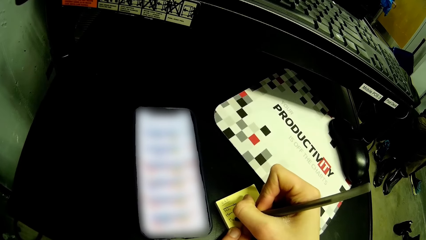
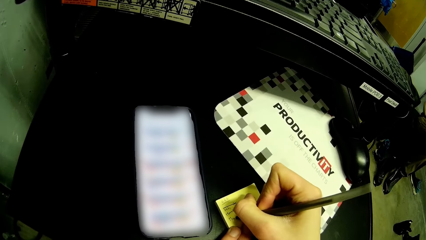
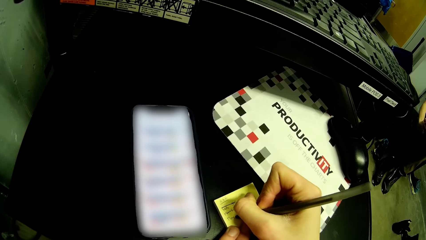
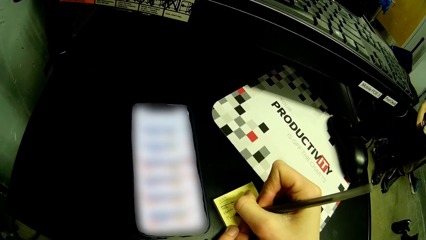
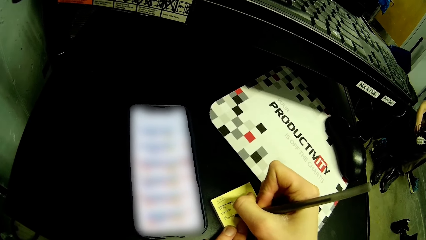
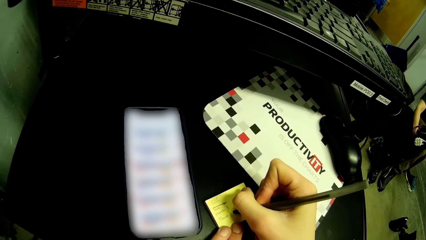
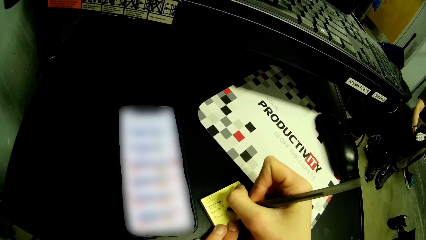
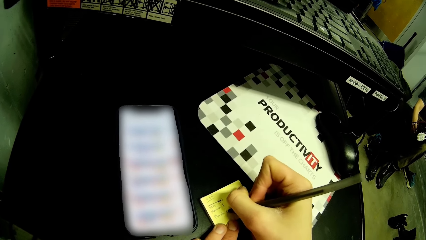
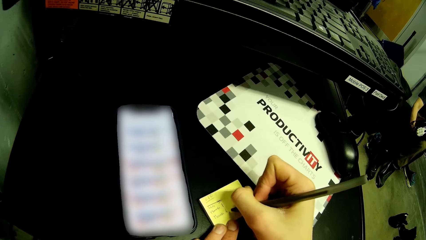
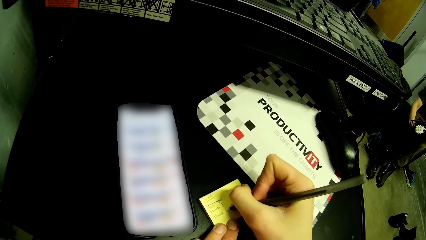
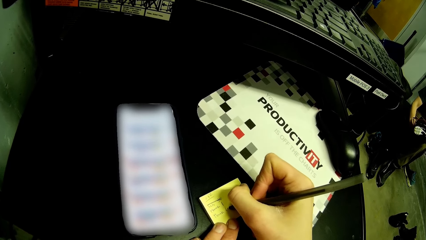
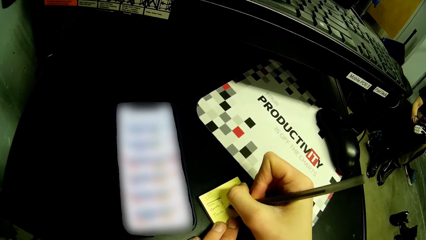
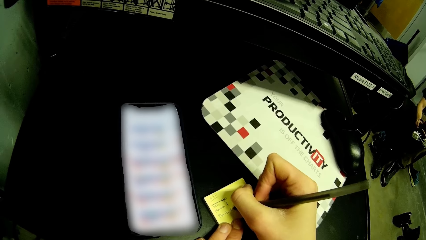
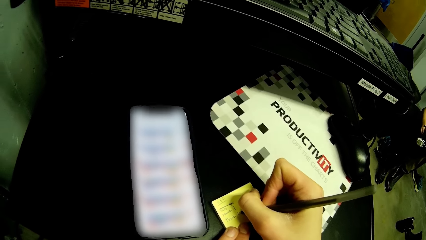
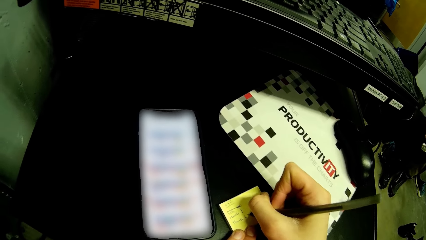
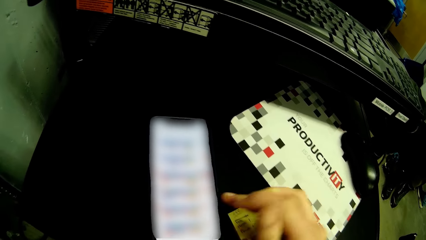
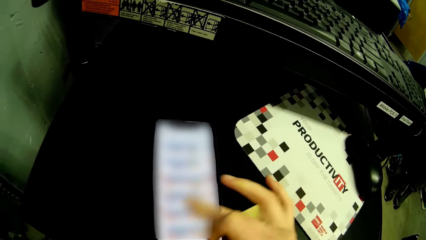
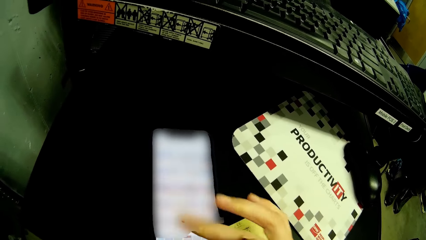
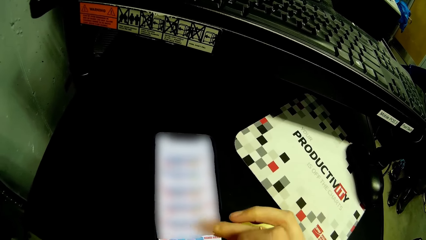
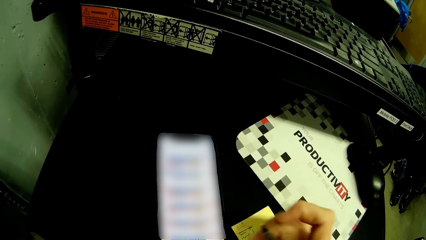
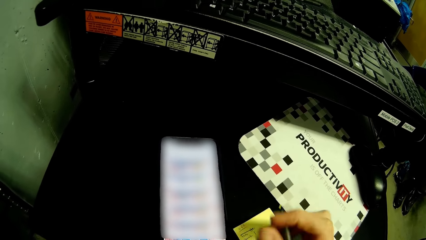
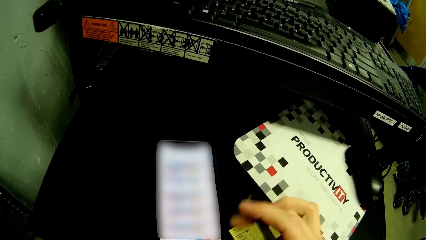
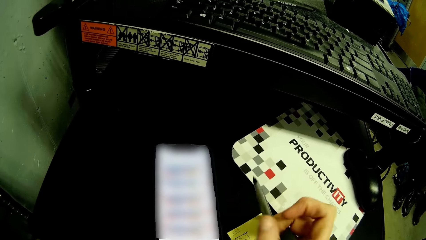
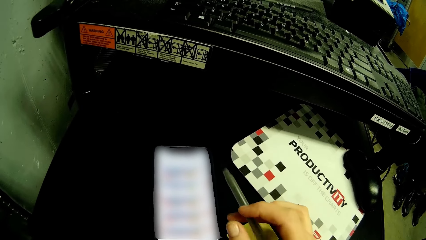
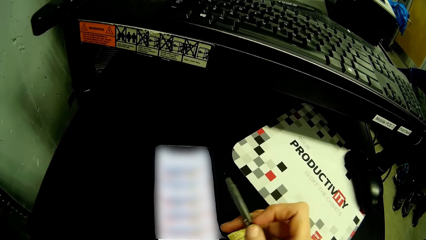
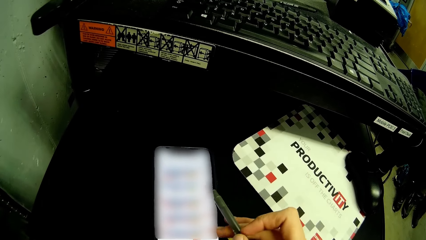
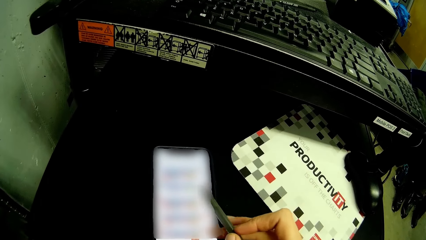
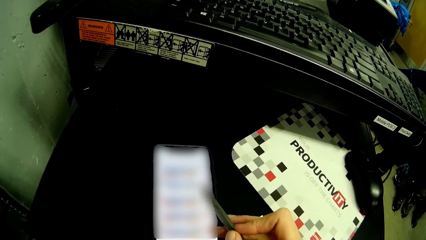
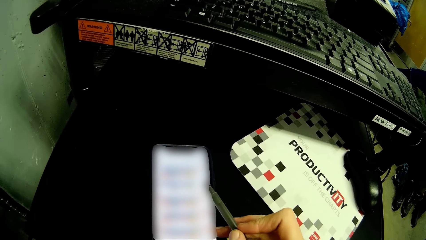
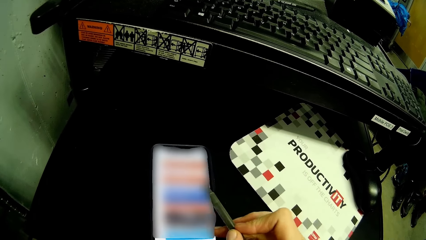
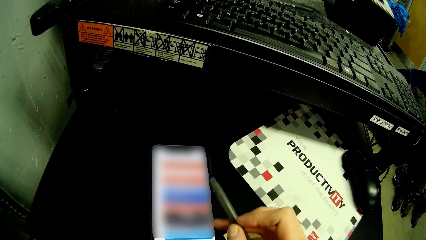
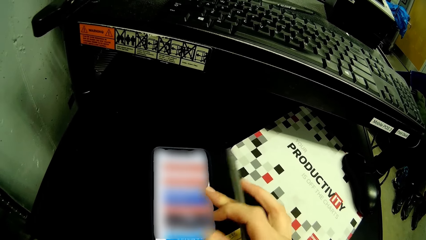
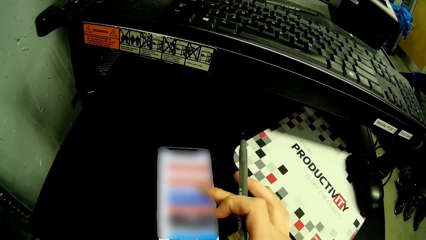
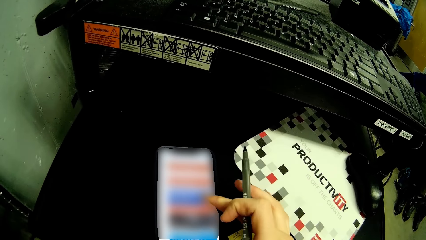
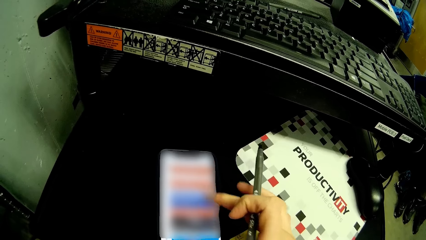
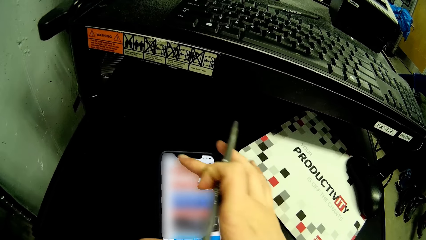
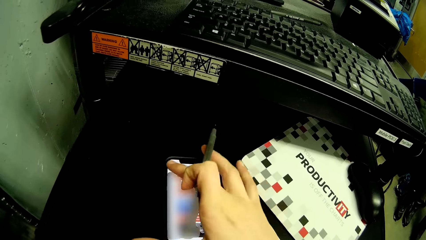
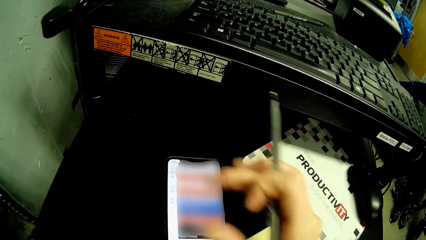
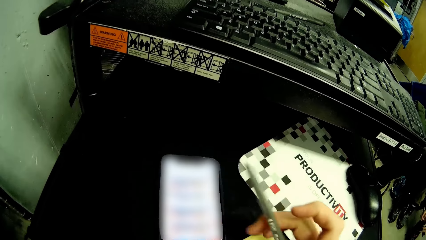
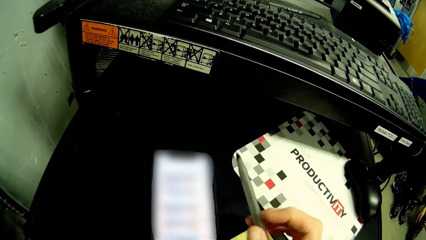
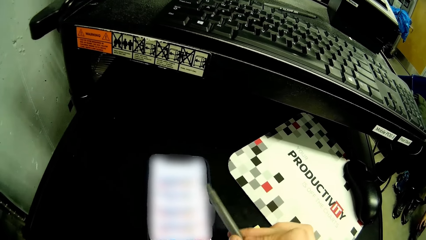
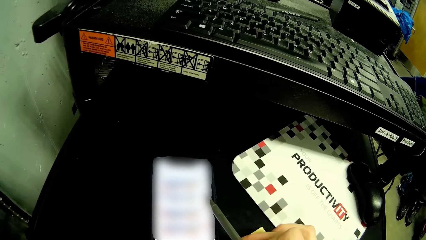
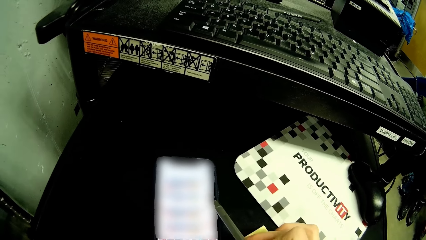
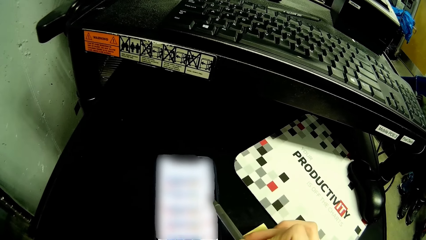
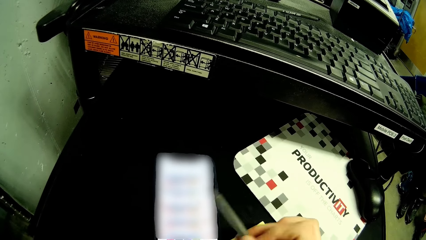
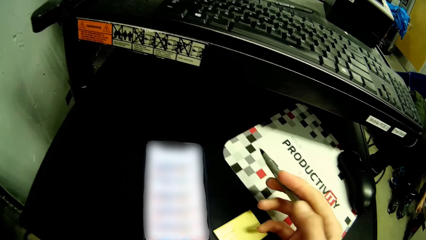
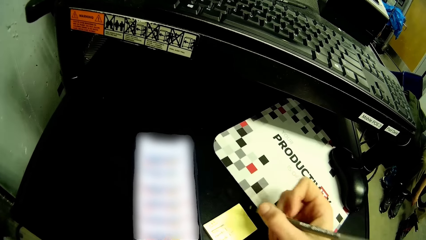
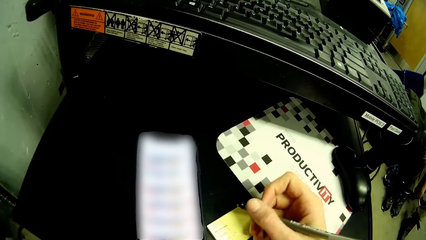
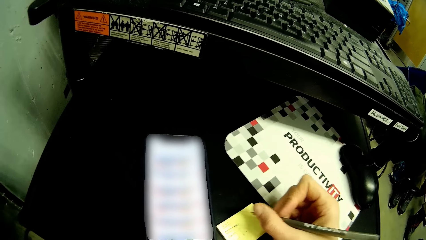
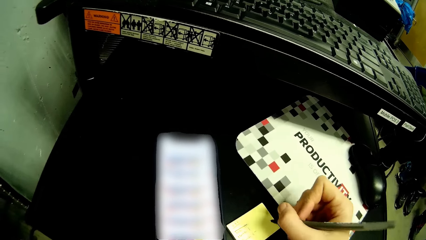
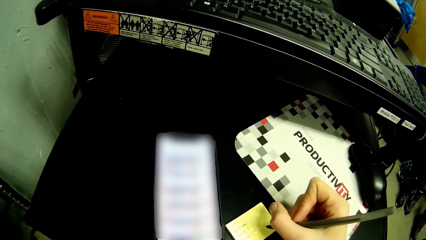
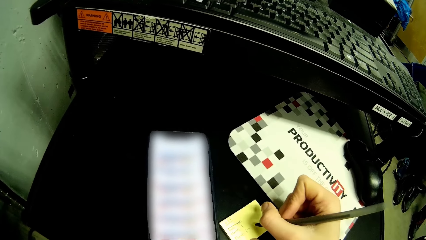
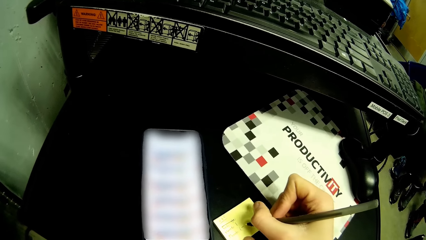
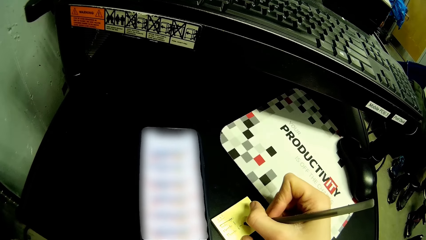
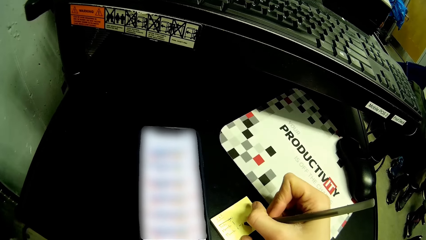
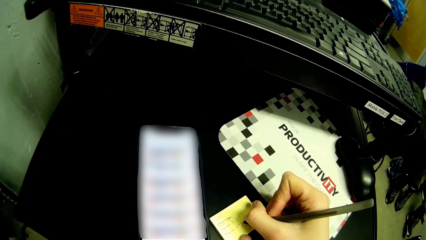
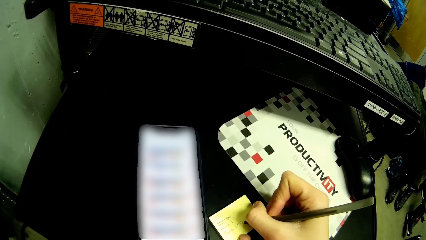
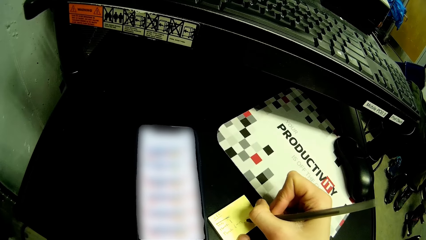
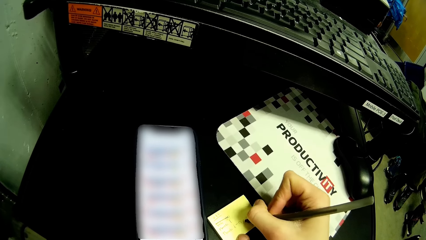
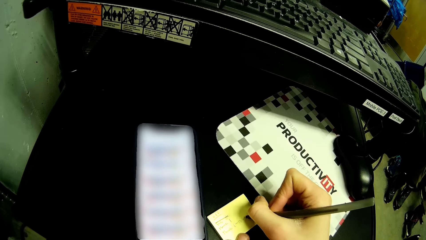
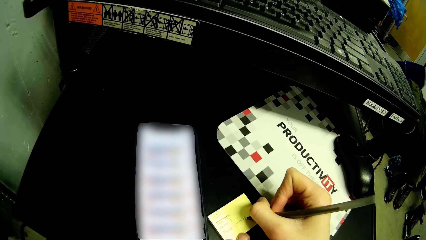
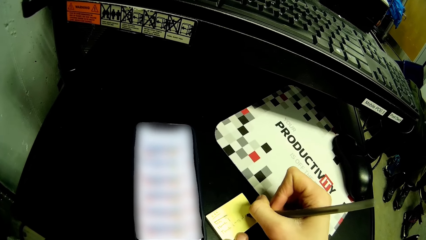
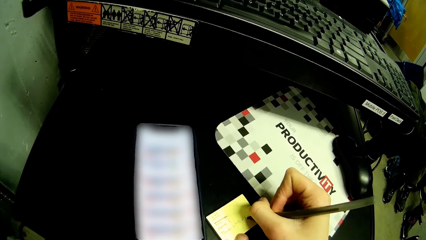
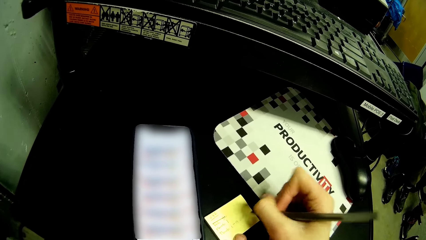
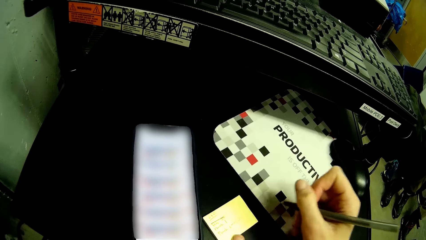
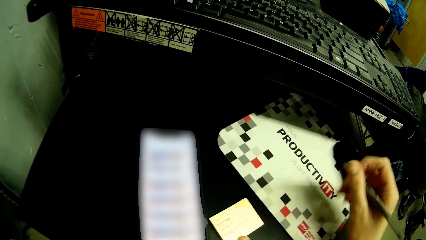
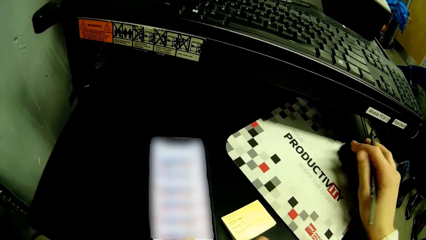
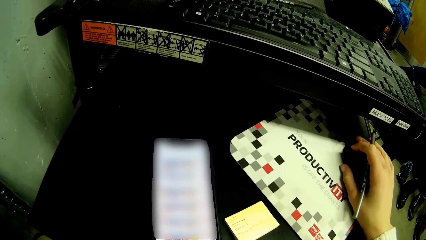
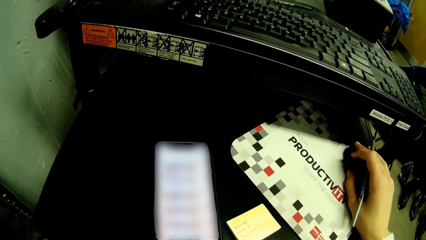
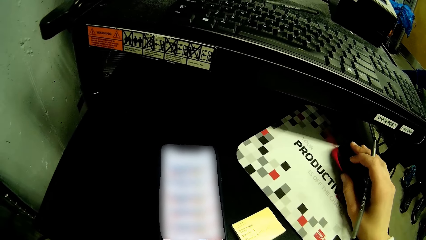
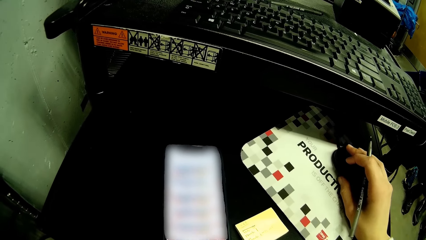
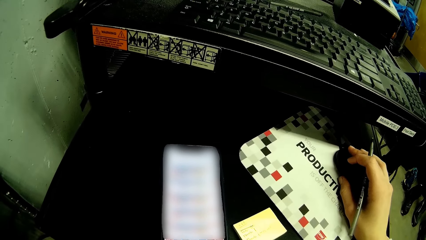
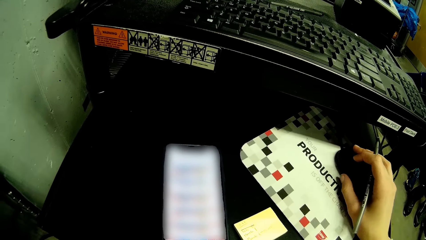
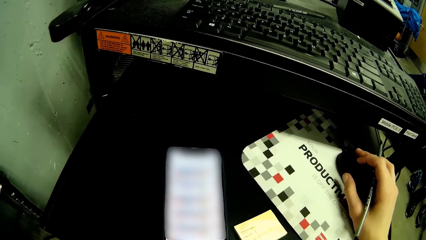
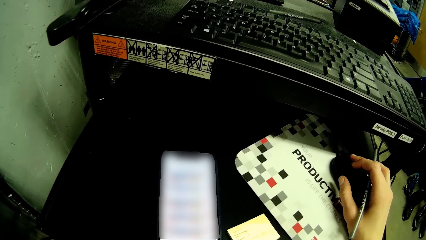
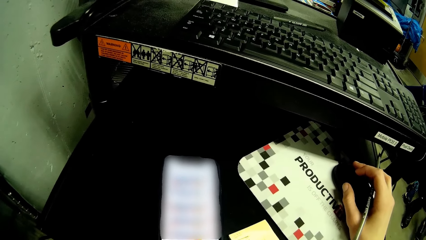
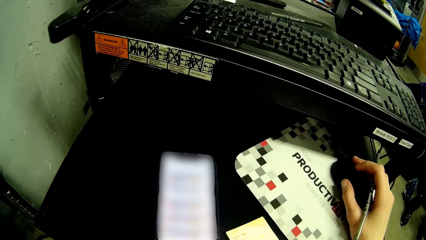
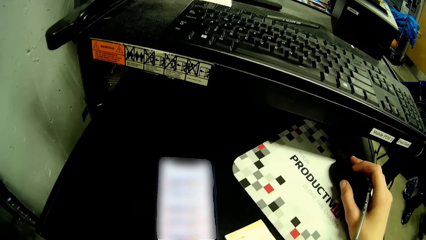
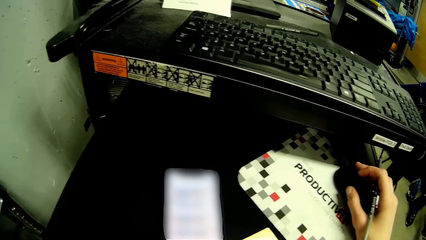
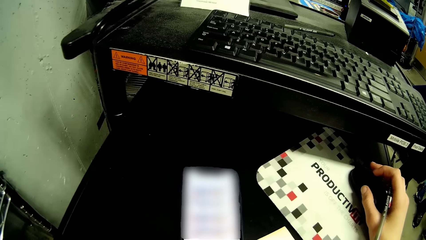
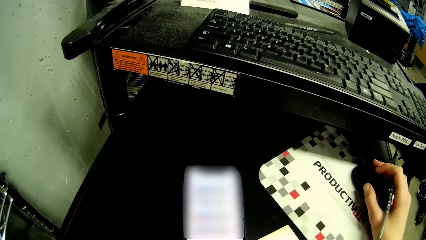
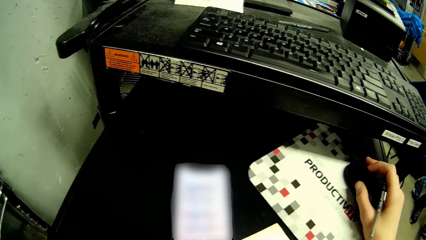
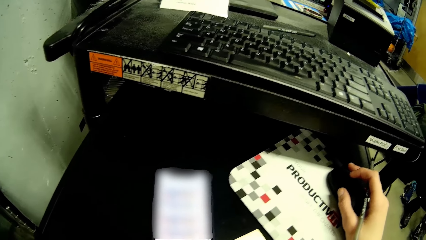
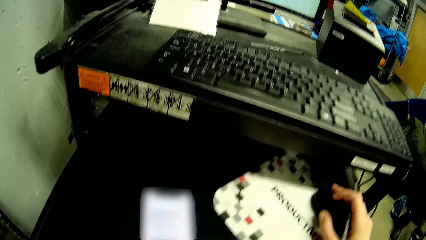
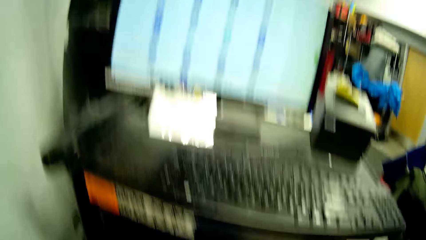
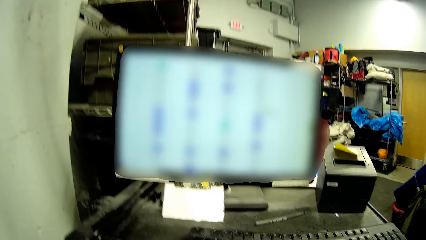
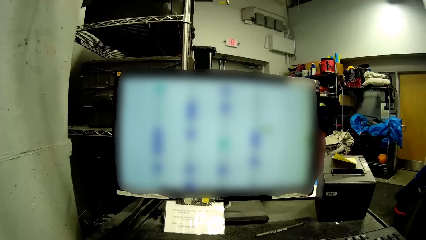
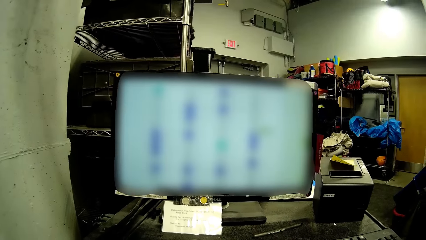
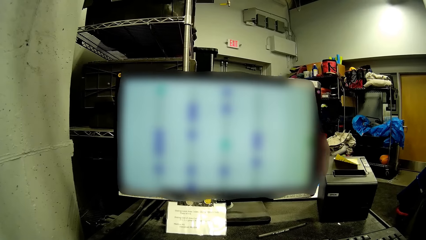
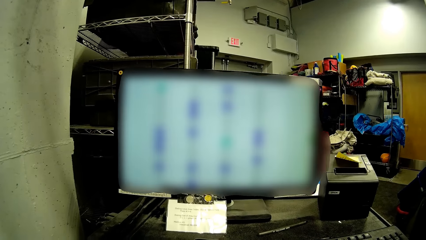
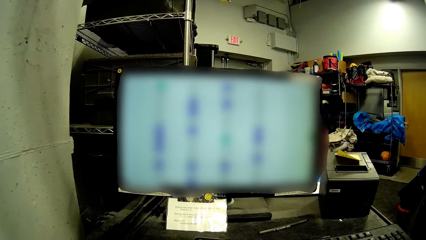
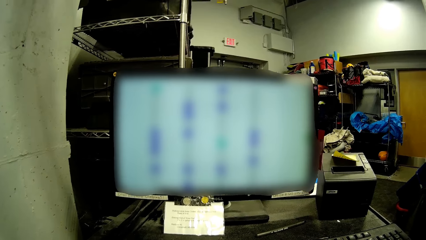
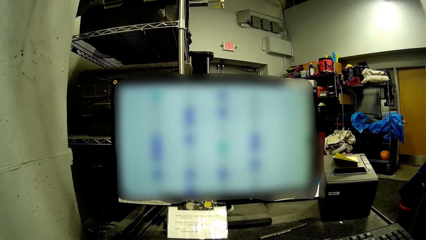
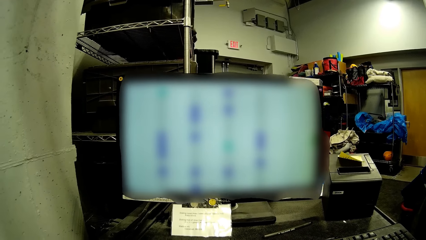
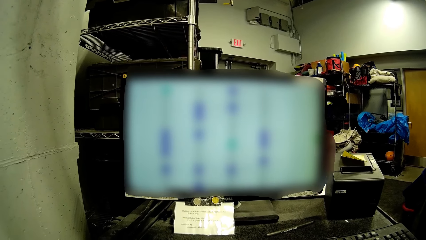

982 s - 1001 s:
The camera wearer operates the phone on the black shelf with her right hand. She does it again. She touches the phone on the black shelf with the pen in her right hand. She writes on the sticker note on the black shelf with the pen in her right hand. She operates the mouse on the black shelf with her right hand.
